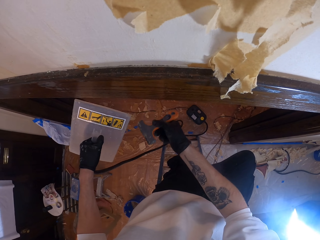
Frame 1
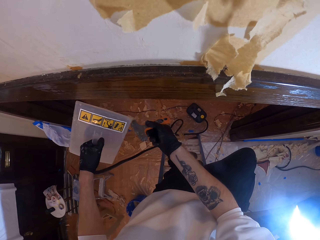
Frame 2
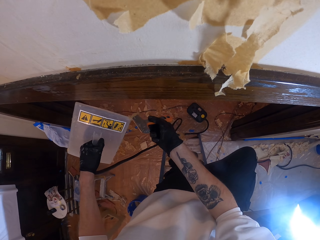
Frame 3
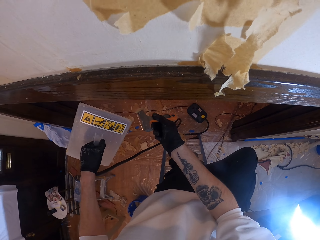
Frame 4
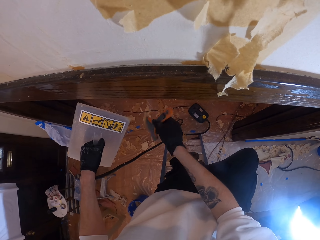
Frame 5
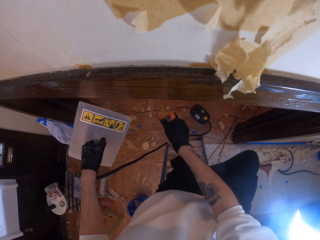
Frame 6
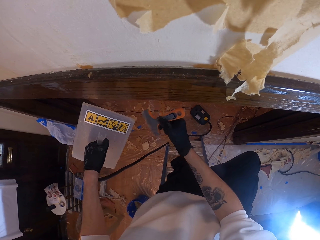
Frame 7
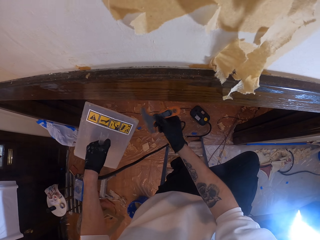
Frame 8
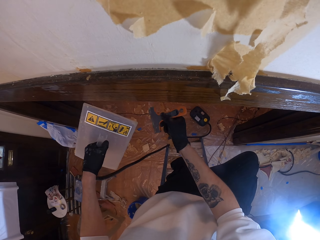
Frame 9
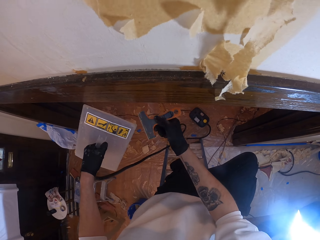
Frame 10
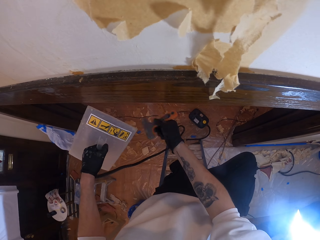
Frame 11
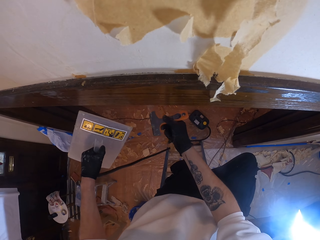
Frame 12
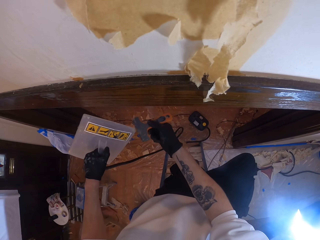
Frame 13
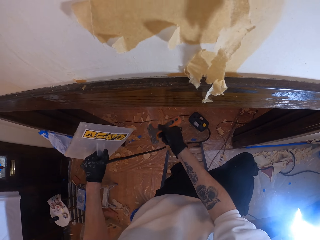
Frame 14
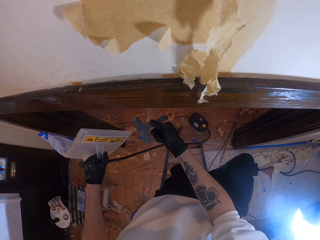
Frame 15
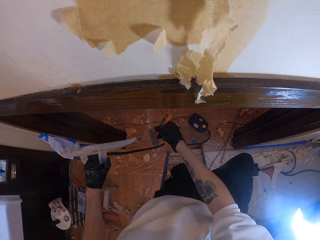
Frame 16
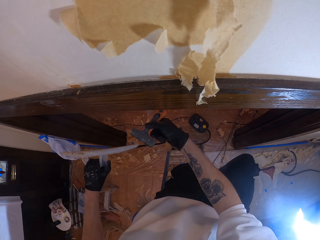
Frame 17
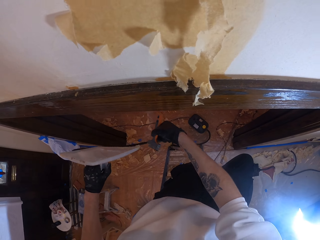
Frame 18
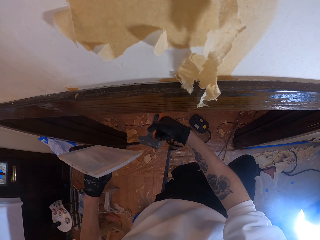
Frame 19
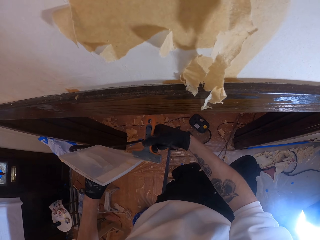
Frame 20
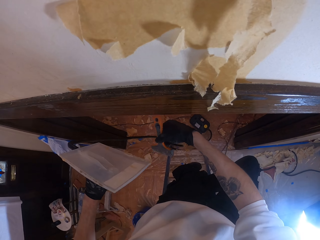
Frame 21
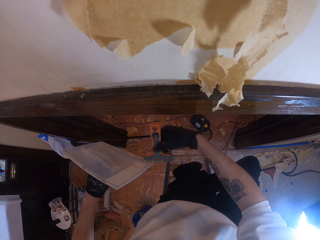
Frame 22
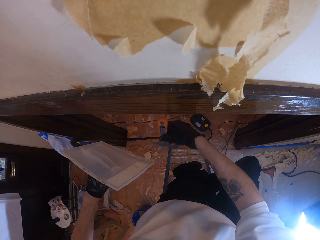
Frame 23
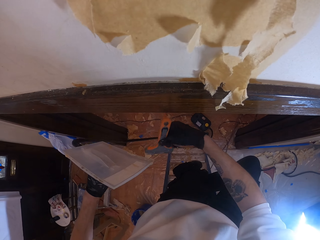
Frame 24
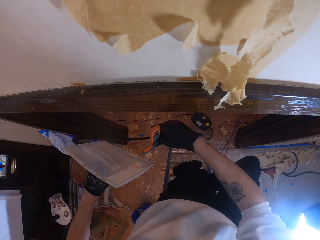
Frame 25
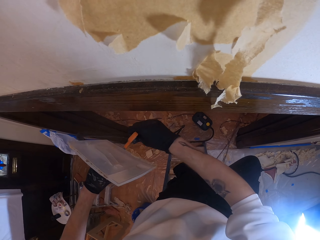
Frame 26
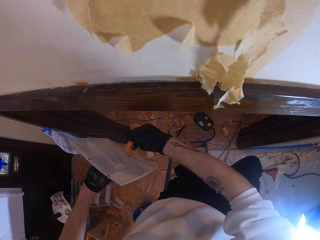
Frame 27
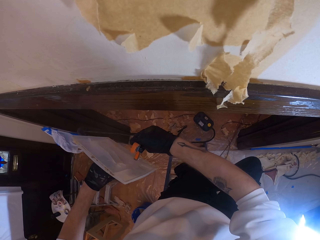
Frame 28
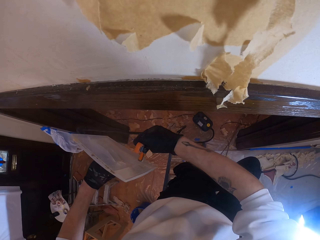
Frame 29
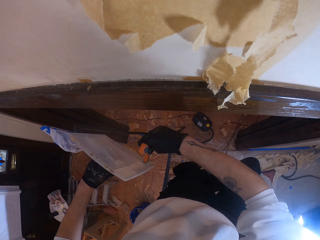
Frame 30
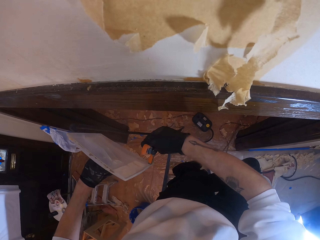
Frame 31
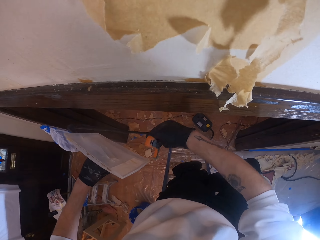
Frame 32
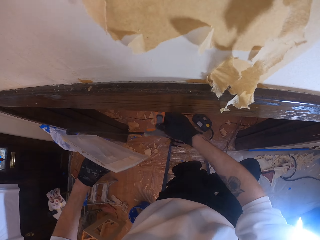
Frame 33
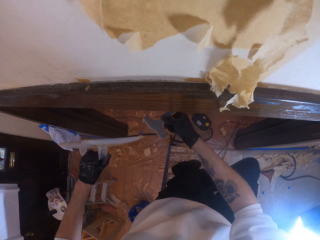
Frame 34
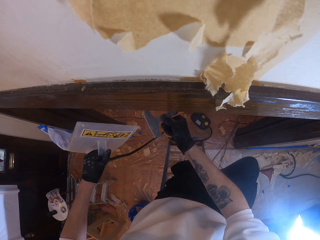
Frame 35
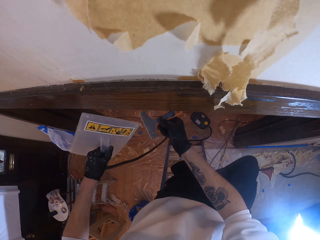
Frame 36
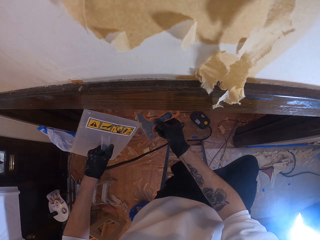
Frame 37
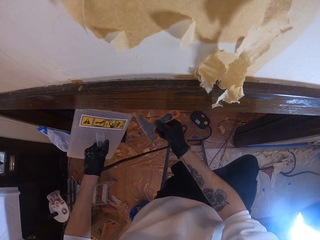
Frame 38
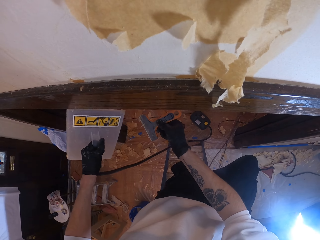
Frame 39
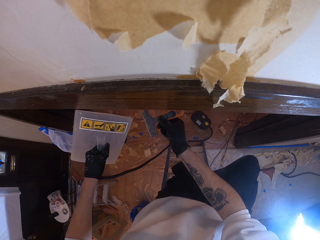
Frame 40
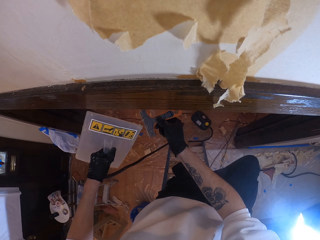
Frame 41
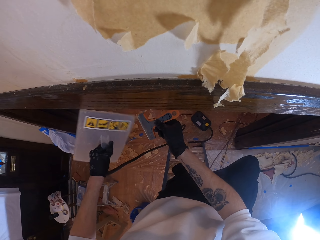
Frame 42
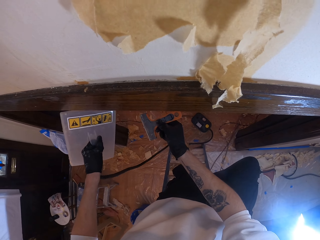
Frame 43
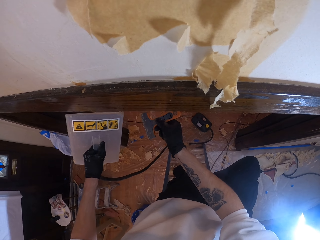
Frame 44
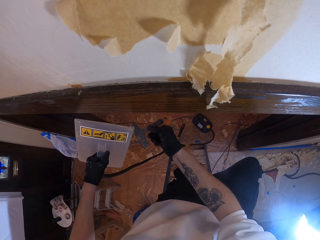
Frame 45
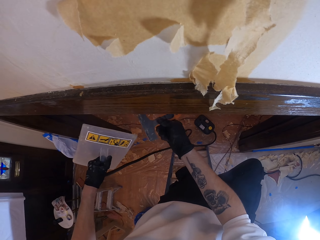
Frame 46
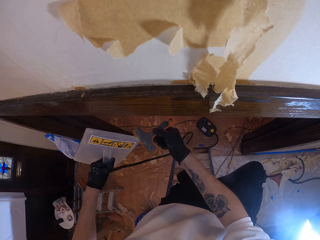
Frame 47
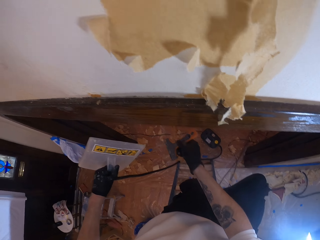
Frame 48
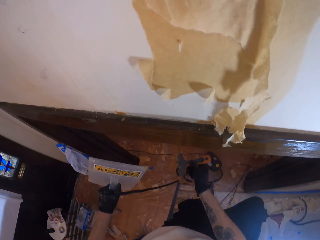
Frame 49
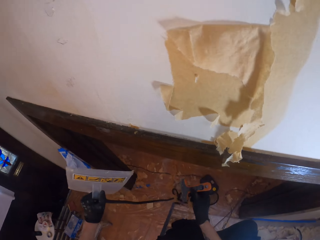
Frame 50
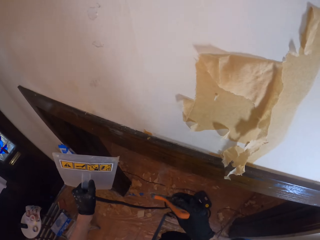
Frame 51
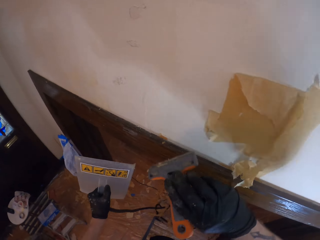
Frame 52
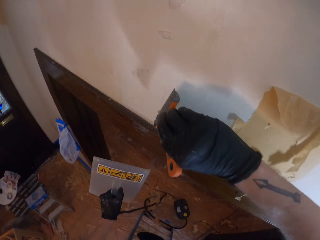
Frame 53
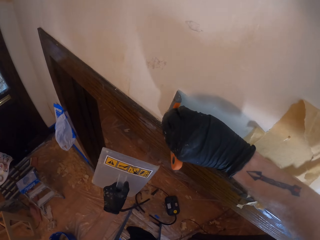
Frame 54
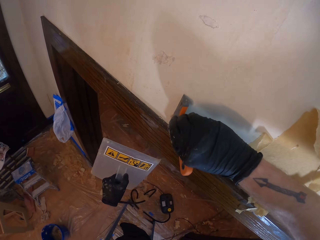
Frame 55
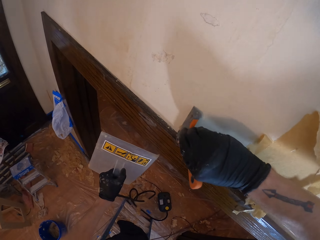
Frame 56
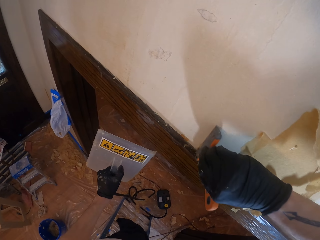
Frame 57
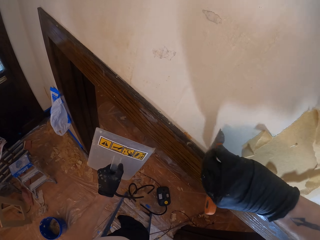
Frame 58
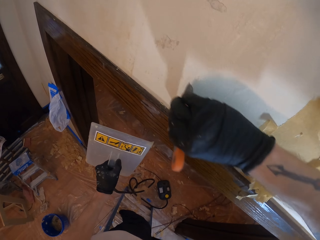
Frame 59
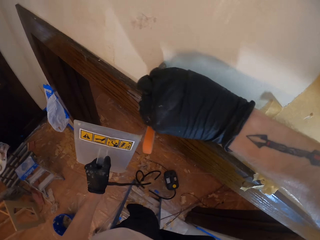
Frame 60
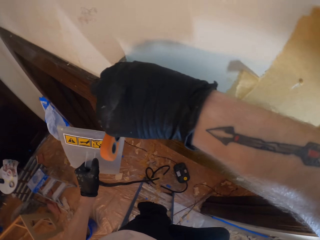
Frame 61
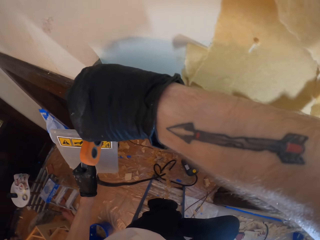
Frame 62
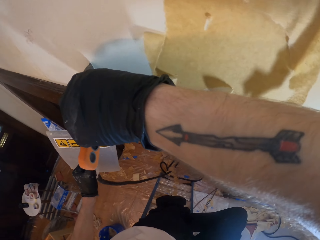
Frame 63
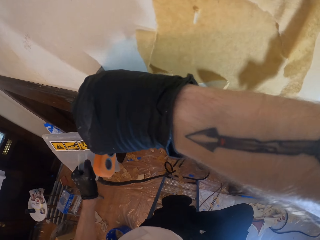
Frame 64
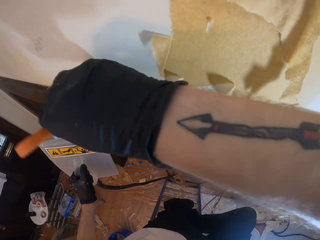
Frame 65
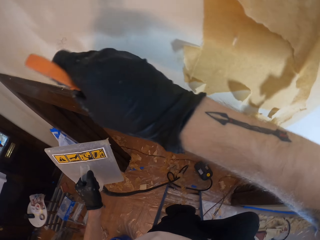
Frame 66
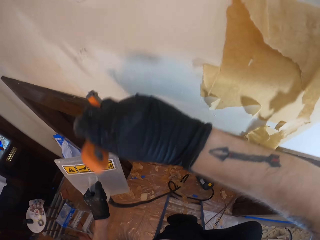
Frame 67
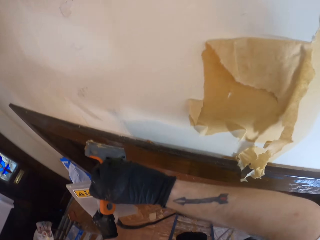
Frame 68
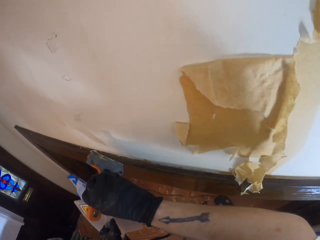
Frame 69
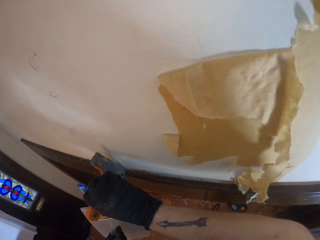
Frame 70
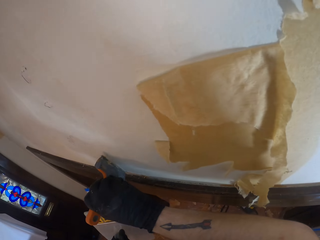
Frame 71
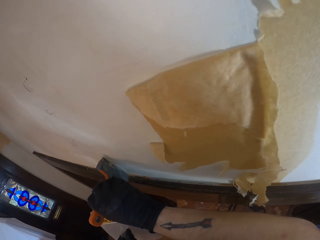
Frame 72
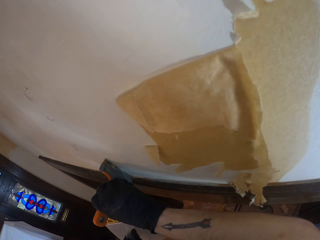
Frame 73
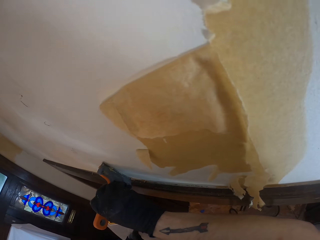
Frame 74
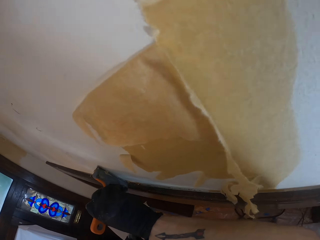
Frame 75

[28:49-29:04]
The camera wearer removes wallpaper pieces from the electric wallpaper steamer. They turn around. They remove wallpaper with a wall scraper.

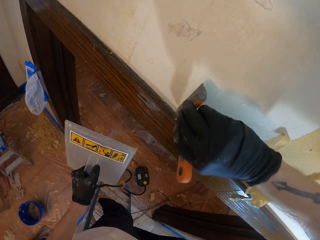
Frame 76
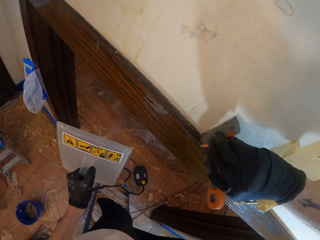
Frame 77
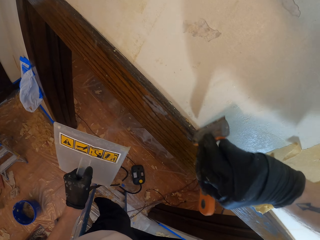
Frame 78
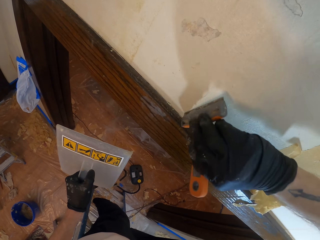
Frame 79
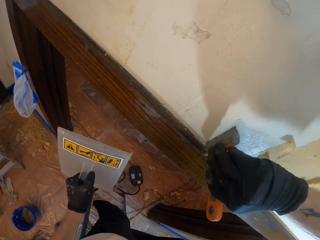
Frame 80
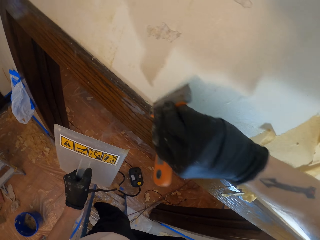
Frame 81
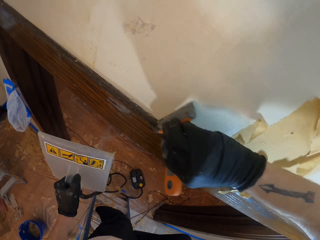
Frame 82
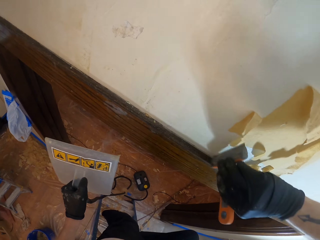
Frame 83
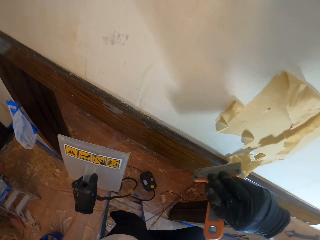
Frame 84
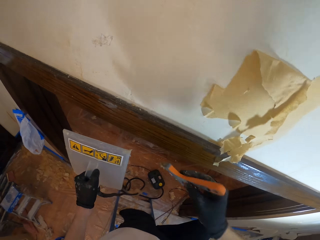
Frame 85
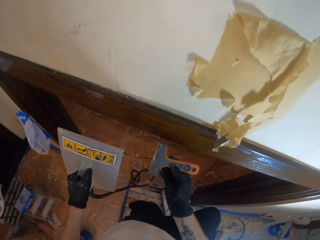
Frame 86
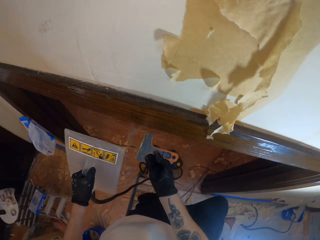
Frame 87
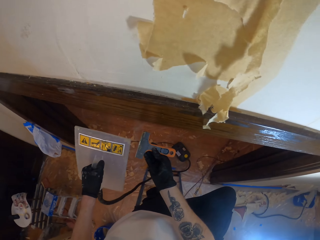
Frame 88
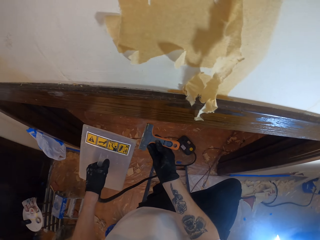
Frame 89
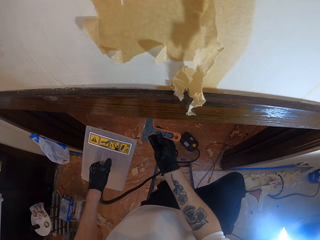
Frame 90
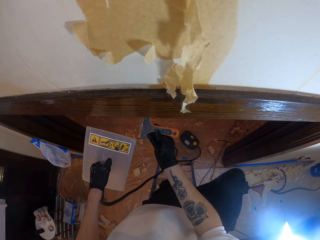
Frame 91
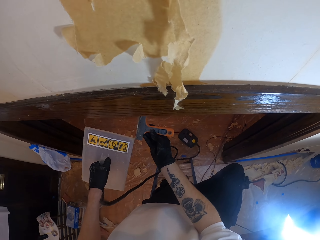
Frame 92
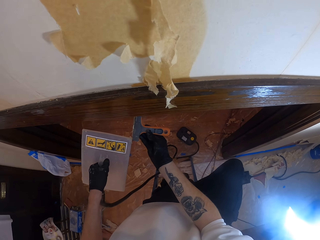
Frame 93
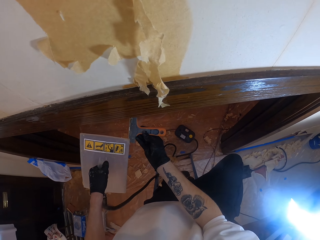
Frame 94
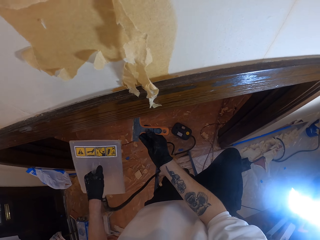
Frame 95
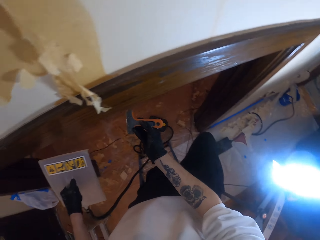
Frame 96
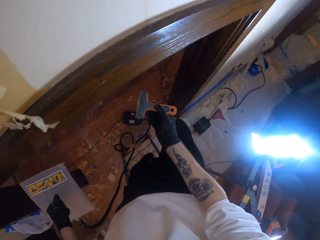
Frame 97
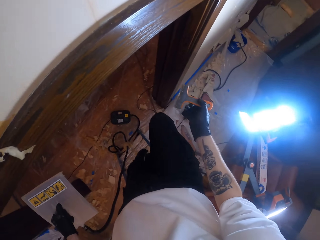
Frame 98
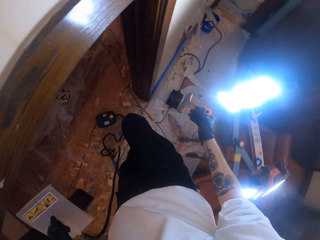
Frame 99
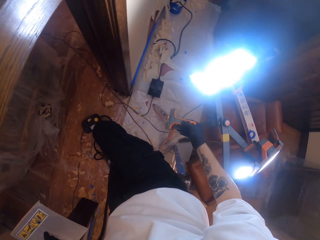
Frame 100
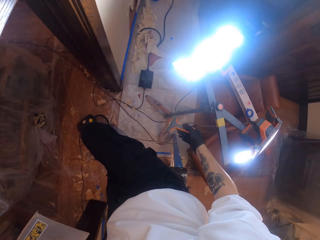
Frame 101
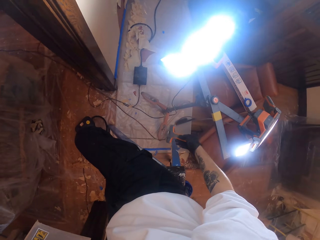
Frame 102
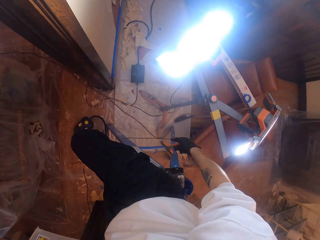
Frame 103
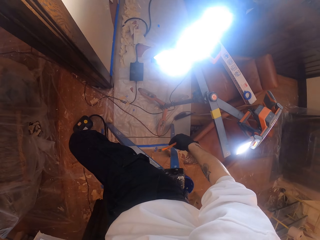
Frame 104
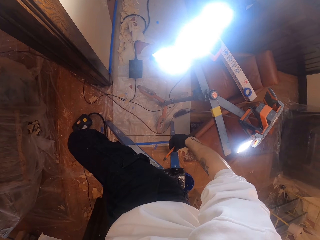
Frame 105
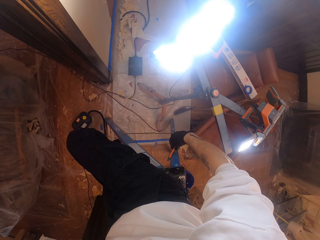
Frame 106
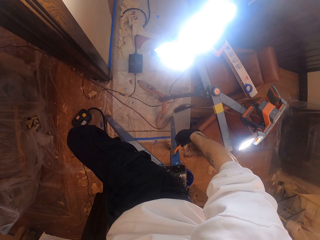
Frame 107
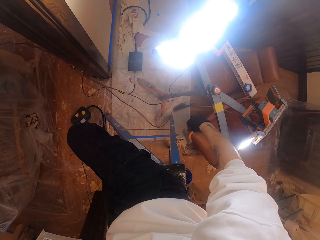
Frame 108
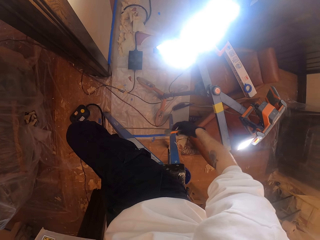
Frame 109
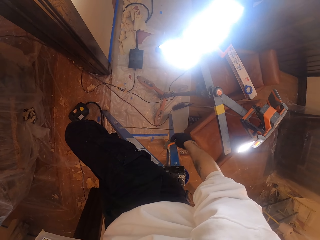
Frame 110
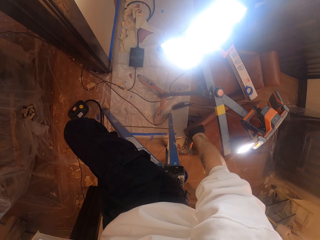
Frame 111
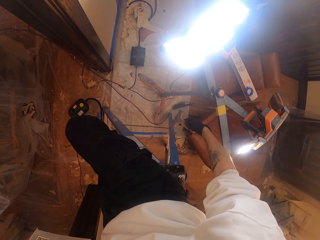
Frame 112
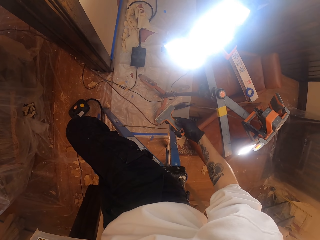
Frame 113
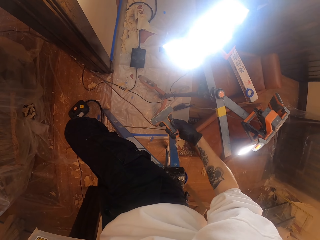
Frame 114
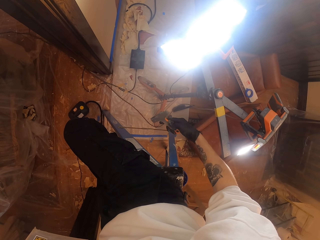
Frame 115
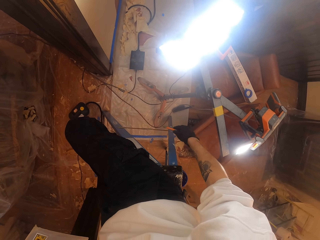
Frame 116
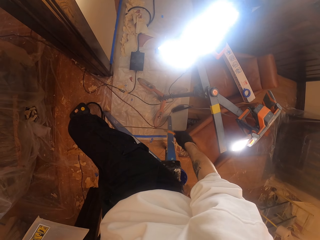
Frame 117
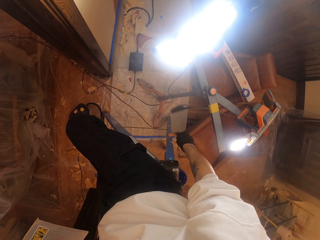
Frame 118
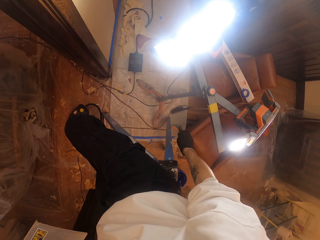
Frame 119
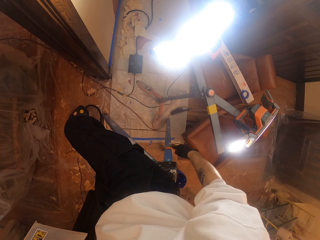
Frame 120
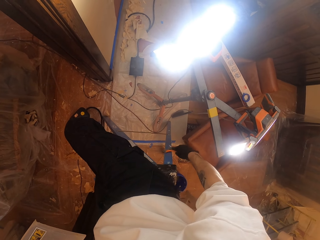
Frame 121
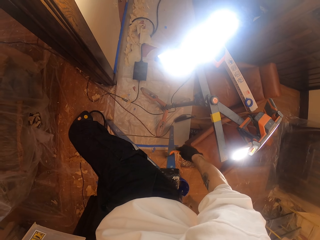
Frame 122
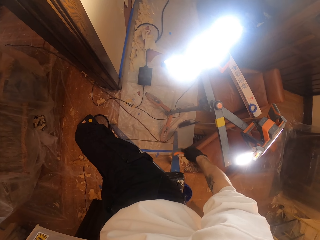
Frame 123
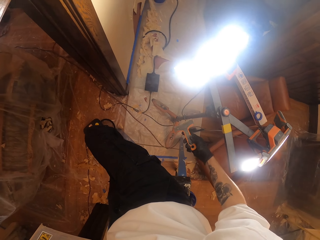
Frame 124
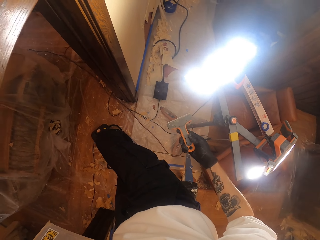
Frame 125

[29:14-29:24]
The camera wearer removes wallpaper pieces from a scraper with a wallpaper remover steamer. They turn around. They tap the scraper on the ladder stool. They rub the wall scraper on a stand.
